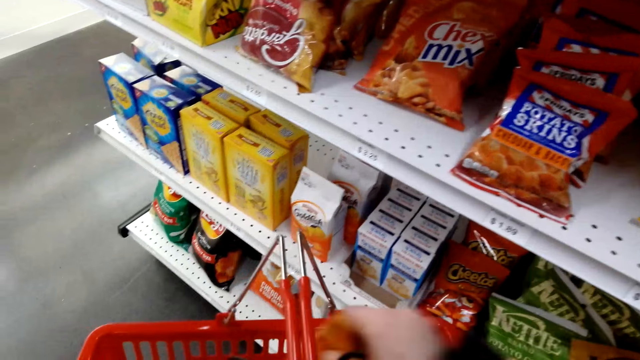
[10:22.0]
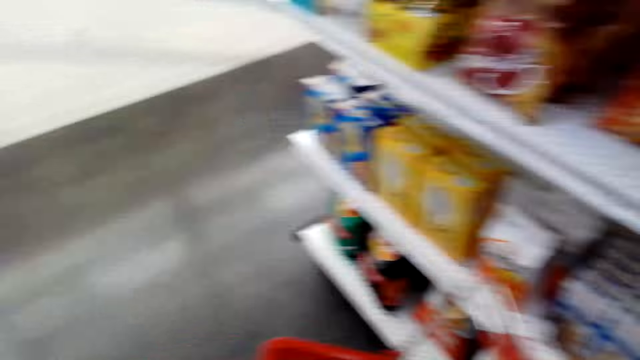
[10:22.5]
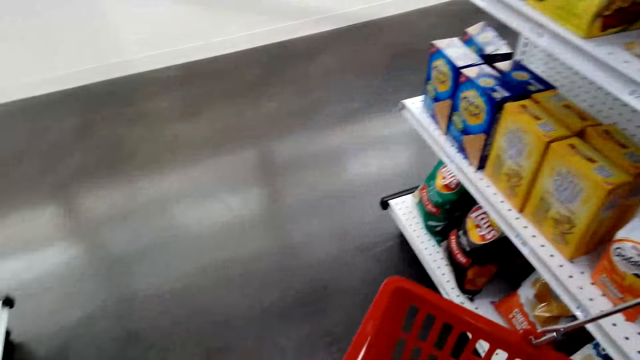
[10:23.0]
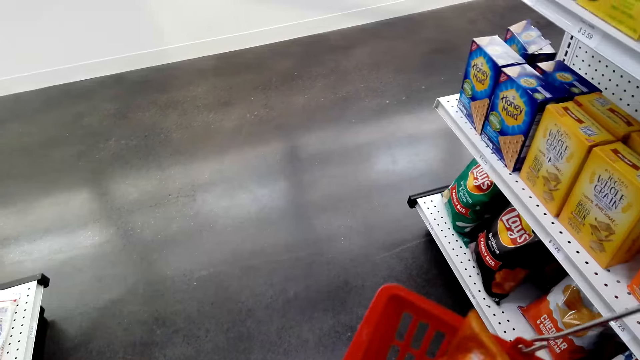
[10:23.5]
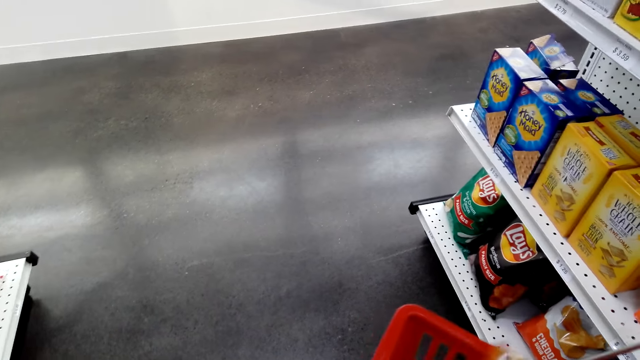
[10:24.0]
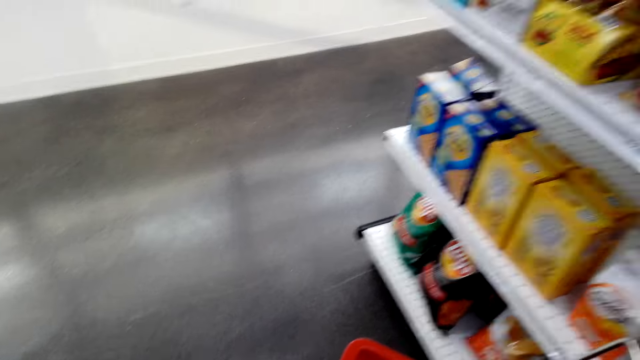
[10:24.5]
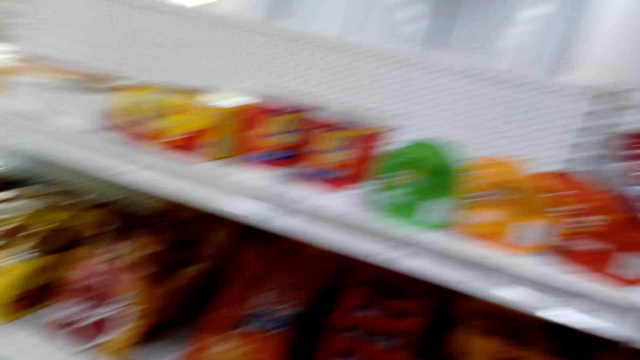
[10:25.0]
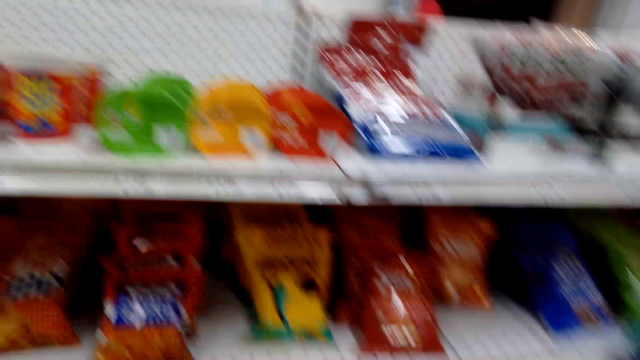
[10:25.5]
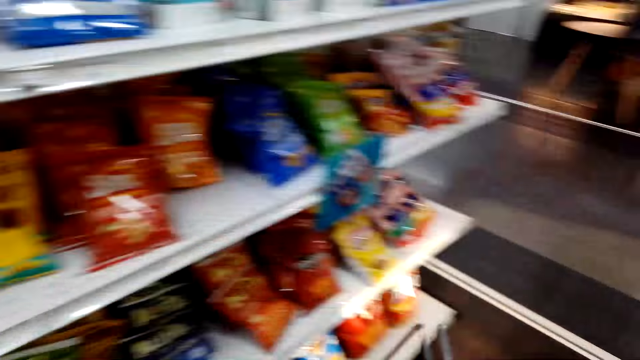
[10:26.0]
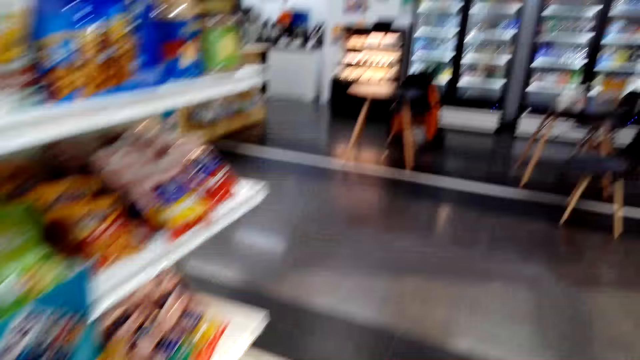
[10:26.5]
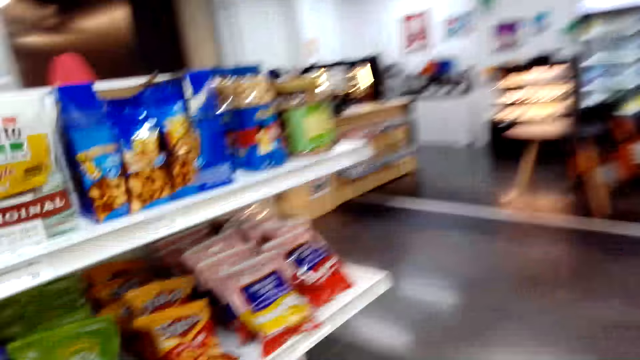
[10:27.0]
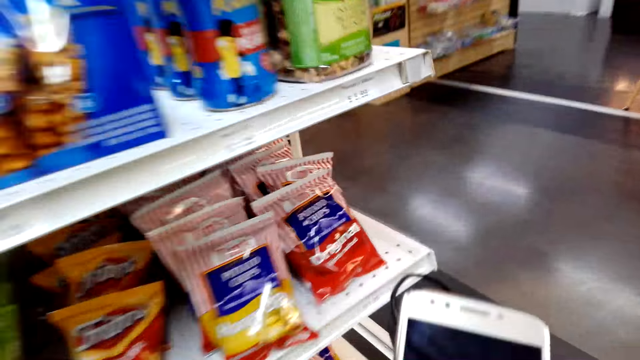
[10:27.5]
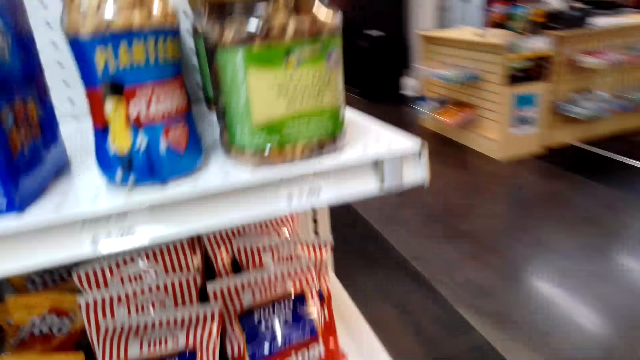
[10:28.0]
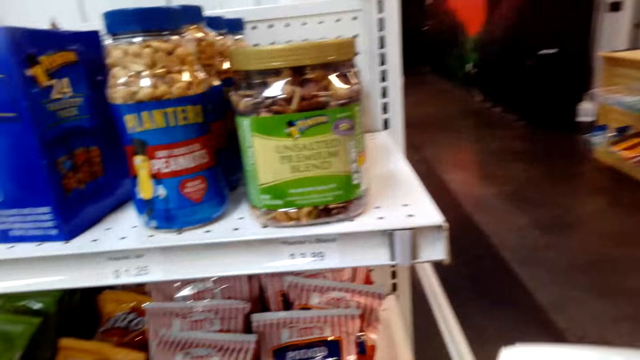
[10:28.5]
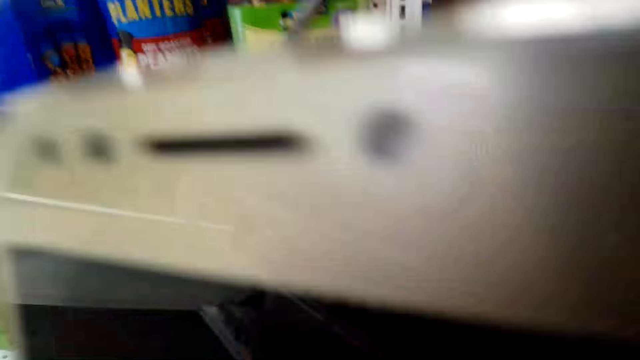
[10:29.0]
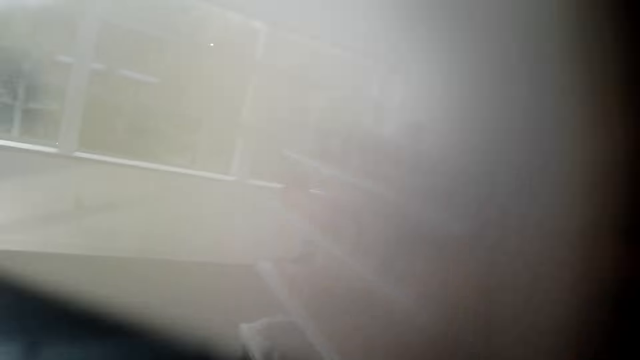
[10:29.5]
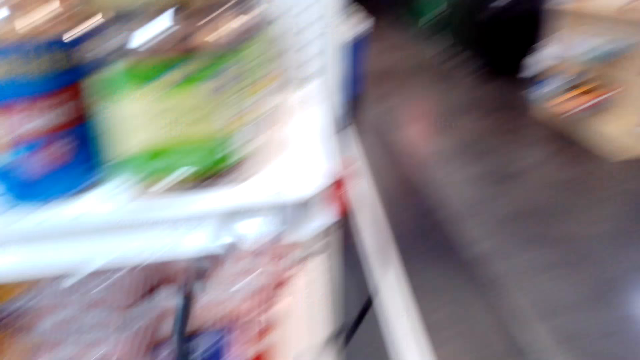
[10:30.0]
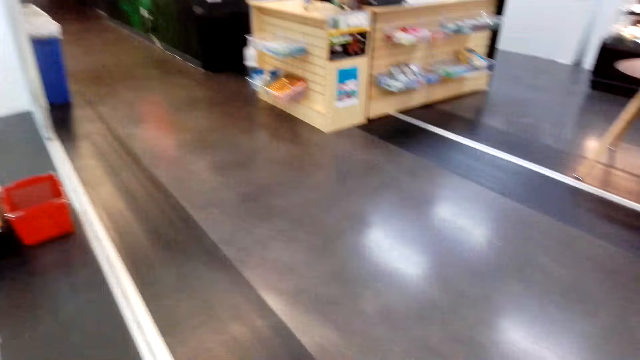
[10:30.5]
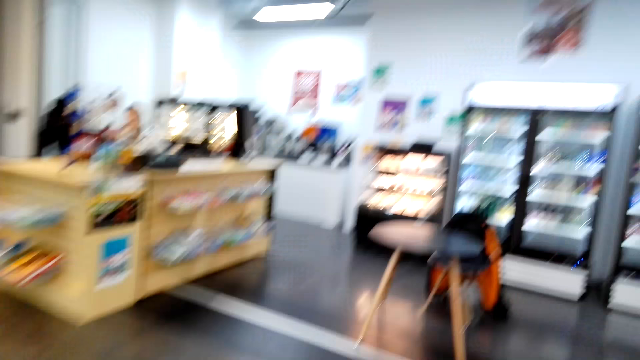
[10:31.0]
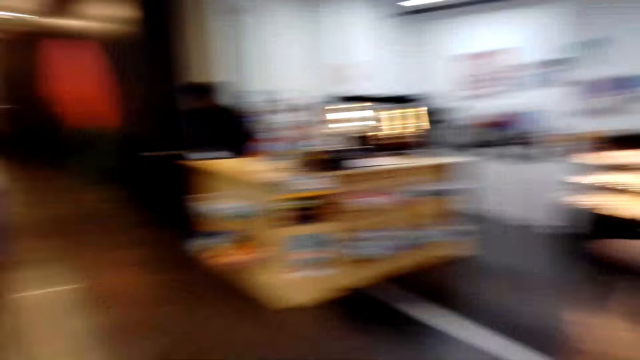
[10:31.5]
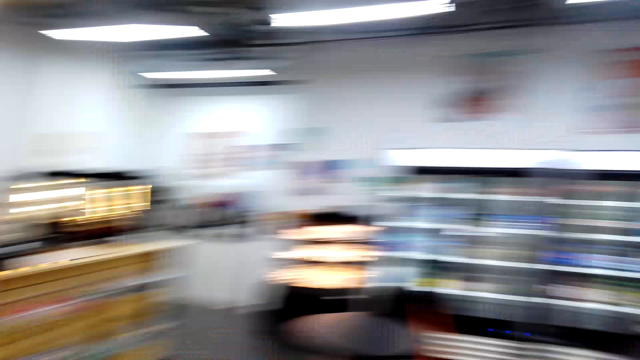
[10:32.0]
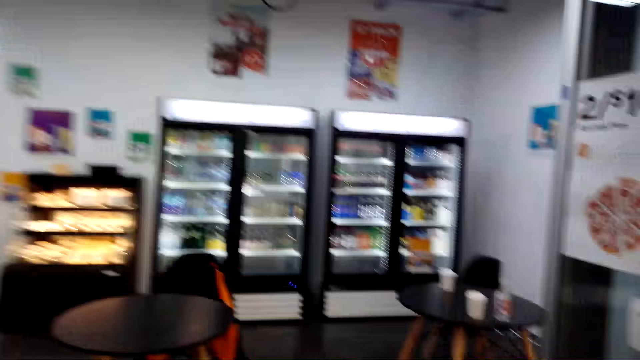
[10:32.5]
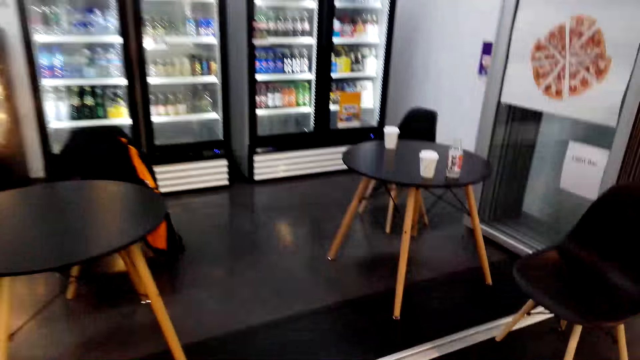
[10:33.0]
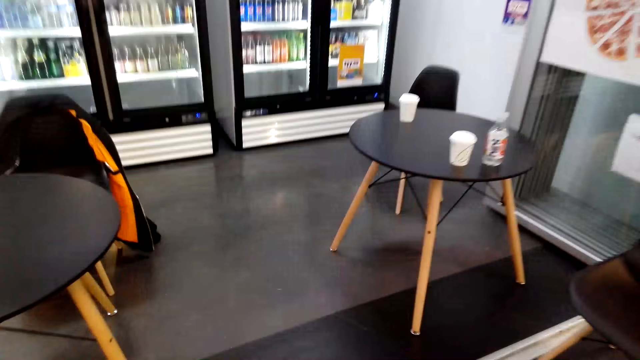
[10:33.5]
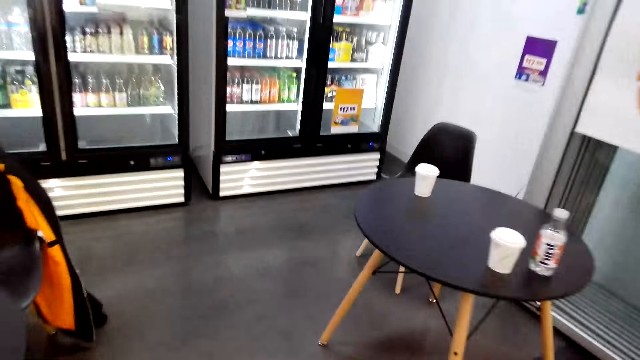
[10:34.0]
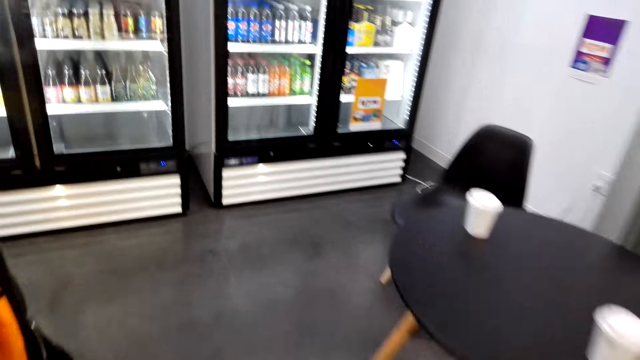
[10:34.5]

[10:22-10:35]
The camera wearer holds the snack. They put the snack in the shopping basket. They pick up things. They touch the items in the shopping basket. They walk beside the shelf. They look at the phone. A person talks. The camera wearer lifts the phone. They walk around the supermarket. They walk towards the refrigerator.

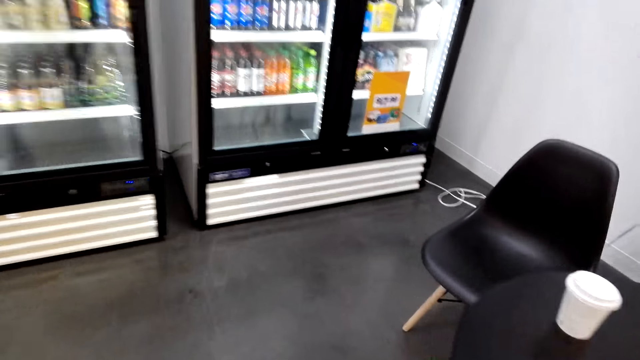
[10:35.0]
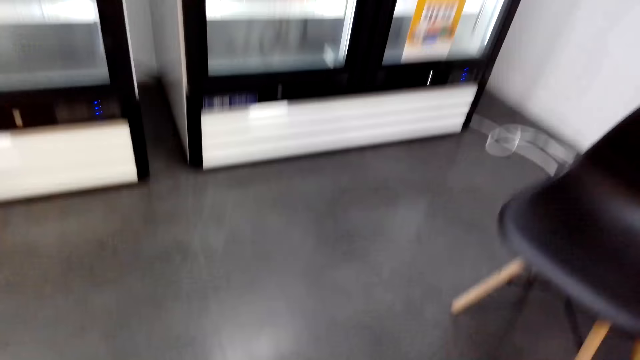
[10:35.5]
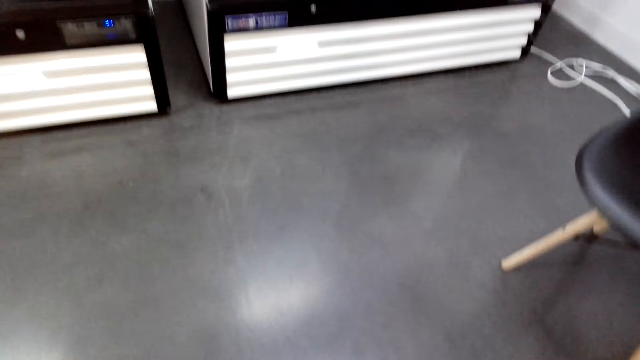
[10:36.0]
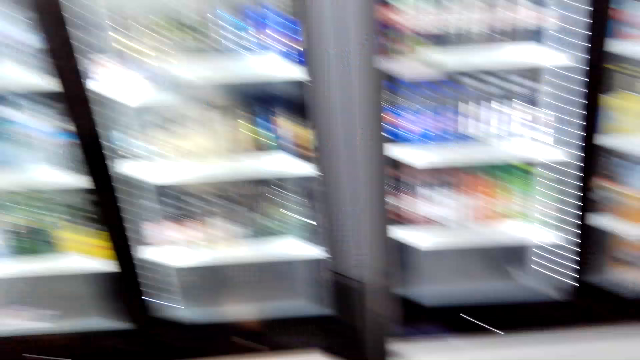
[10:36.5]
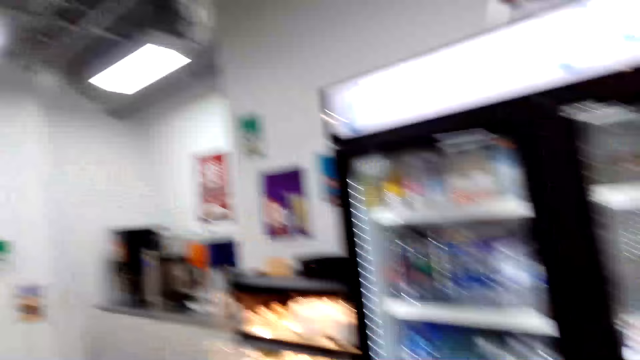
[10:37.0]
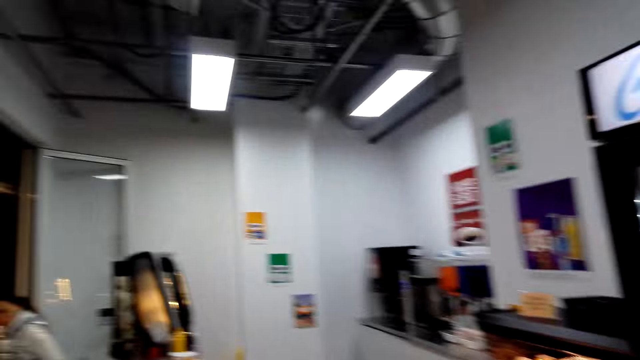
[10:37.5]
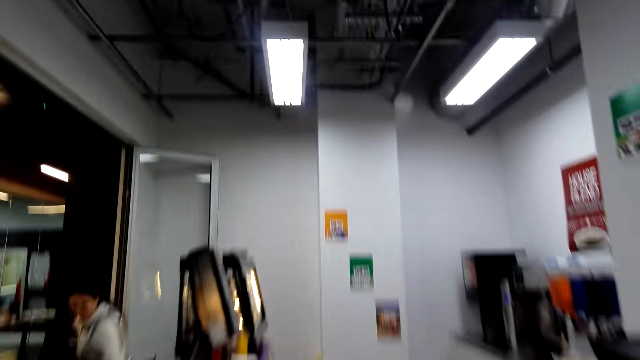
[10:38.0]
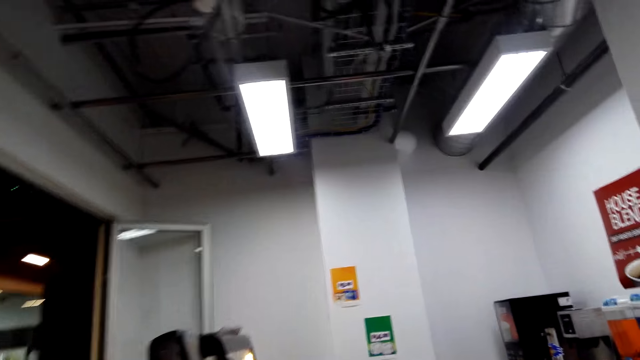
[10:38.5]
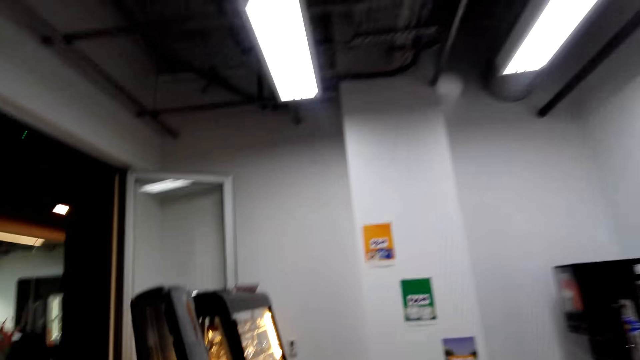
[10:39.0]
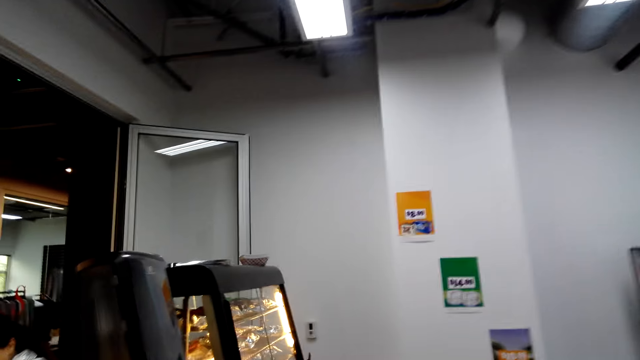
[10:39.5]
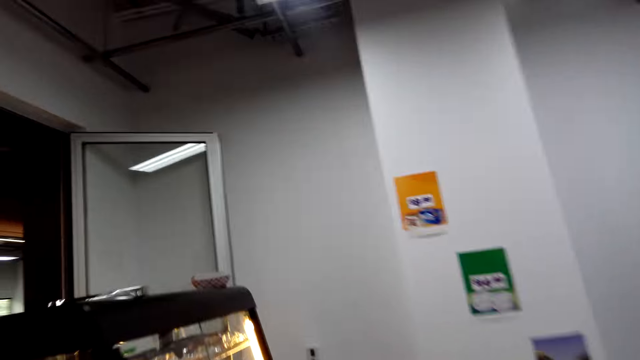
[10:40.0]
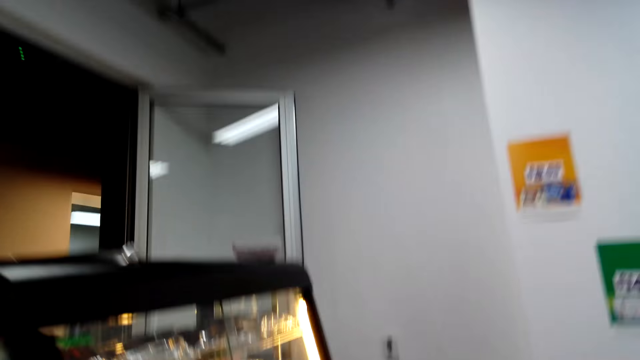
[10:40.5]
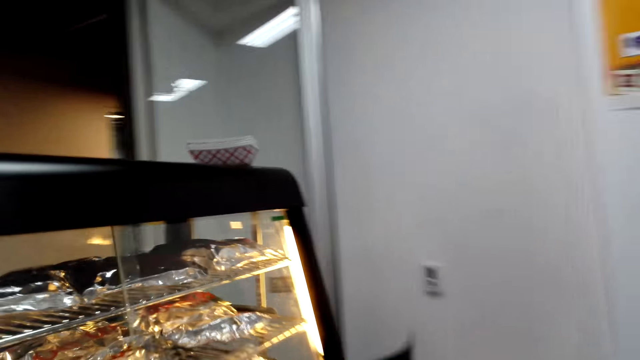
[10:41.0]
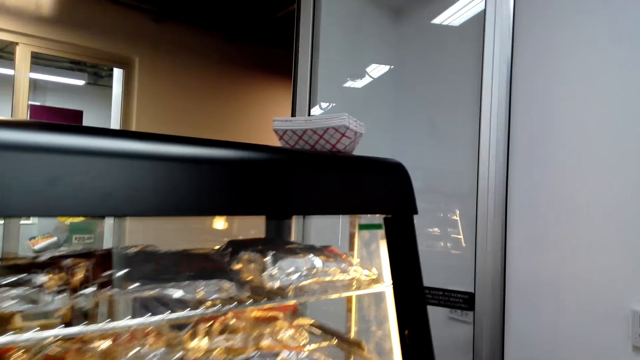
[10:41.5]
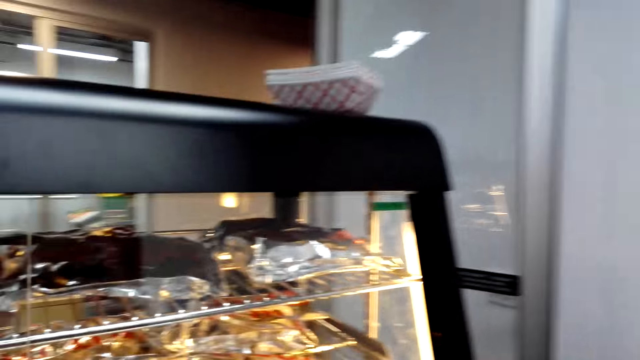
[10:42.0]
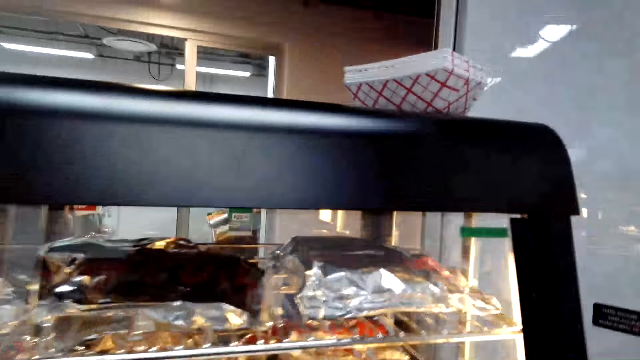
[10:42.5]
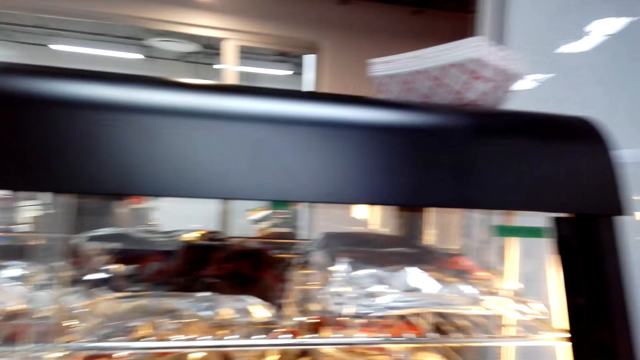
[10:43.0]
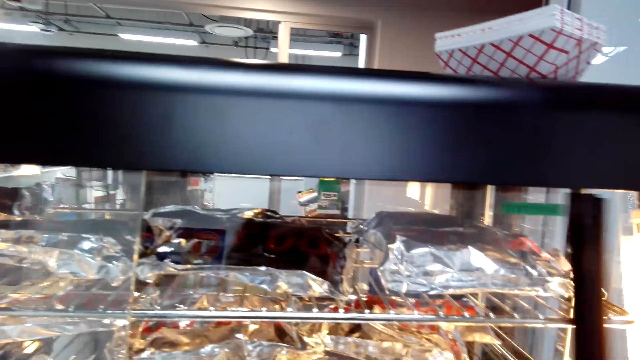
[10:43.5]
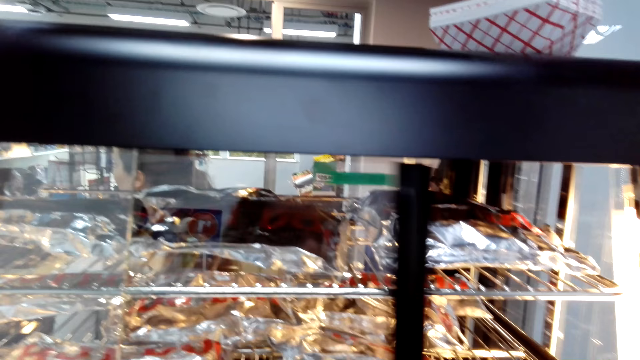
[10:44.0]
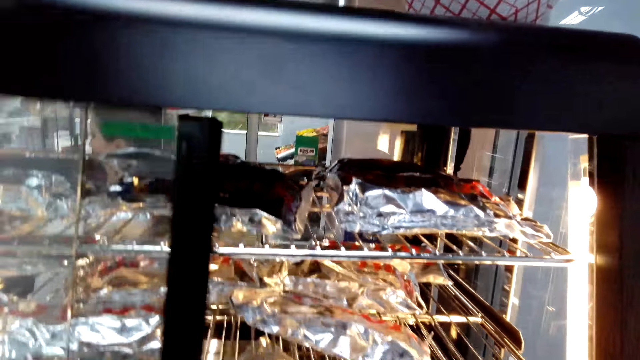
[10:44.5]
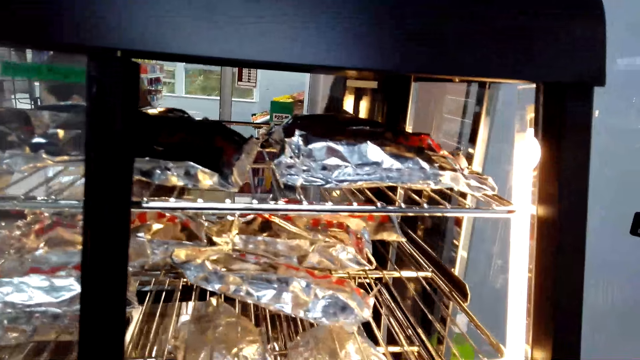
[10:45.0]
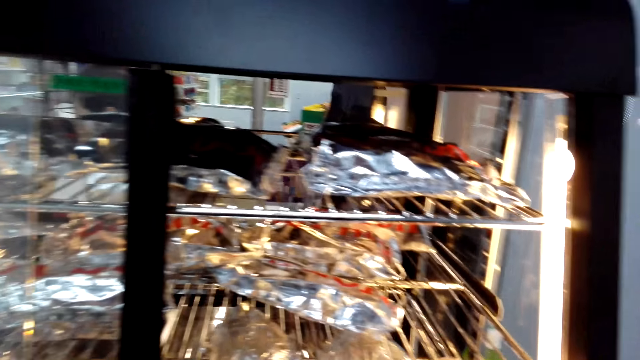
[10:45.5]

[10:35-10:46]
The camera wearer puts down the shopping basket. They turn to the other side, walk around the supermarket, and open the shelf.
